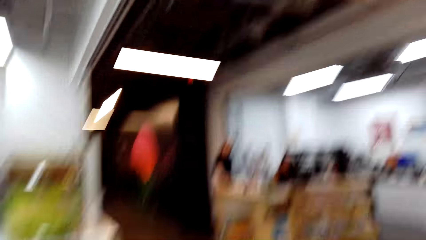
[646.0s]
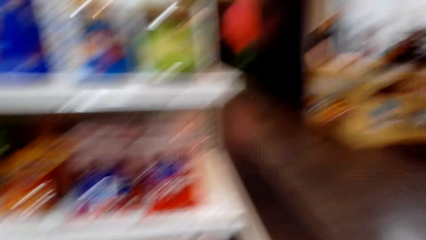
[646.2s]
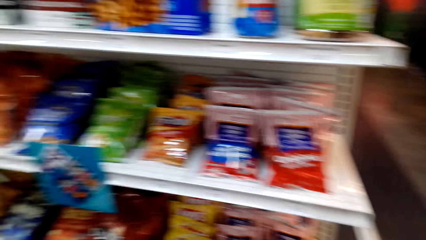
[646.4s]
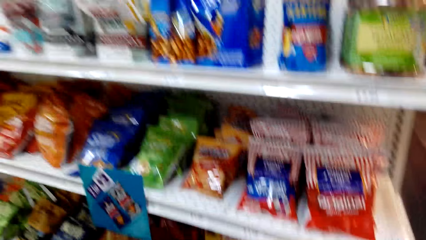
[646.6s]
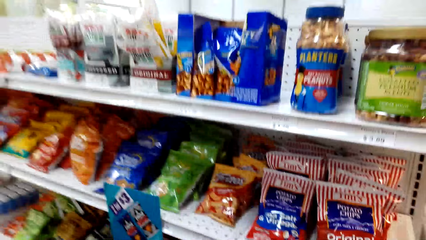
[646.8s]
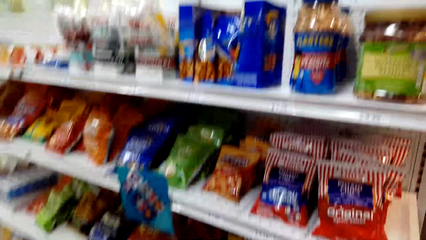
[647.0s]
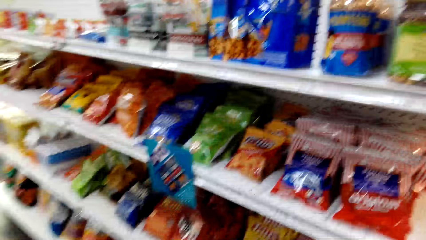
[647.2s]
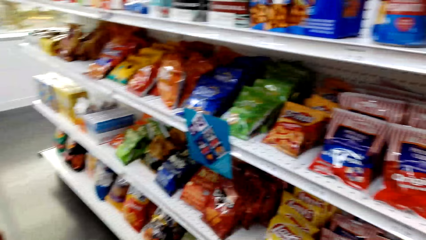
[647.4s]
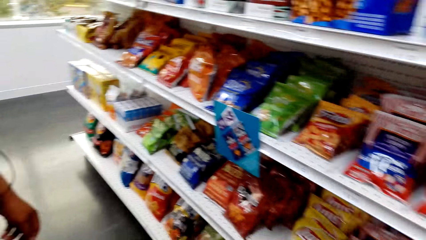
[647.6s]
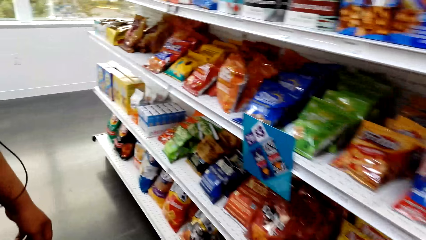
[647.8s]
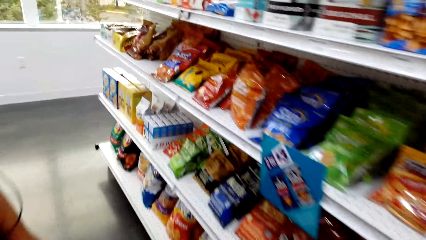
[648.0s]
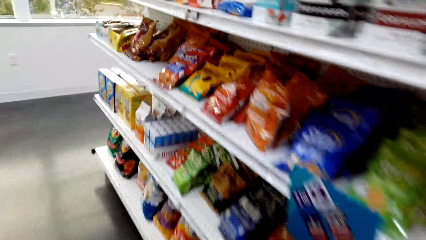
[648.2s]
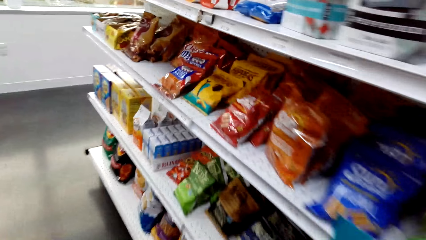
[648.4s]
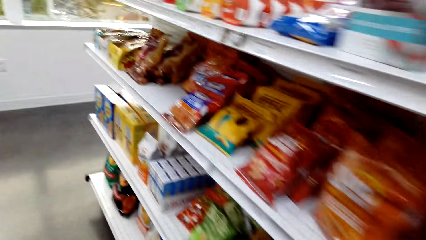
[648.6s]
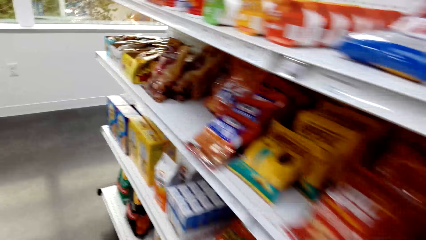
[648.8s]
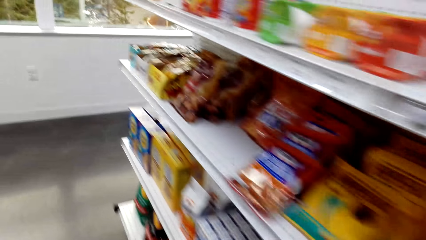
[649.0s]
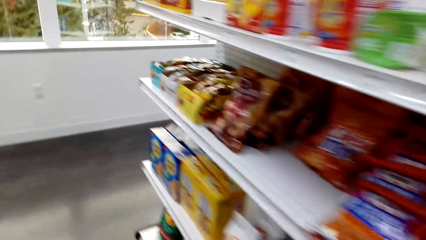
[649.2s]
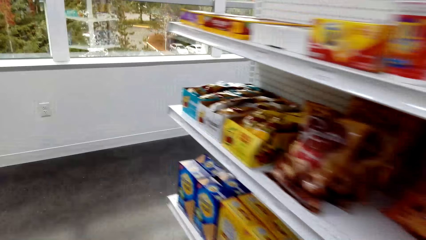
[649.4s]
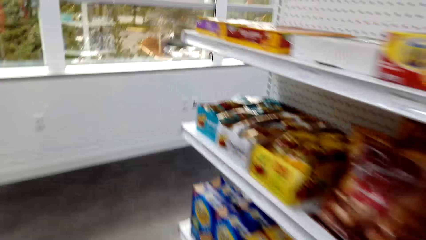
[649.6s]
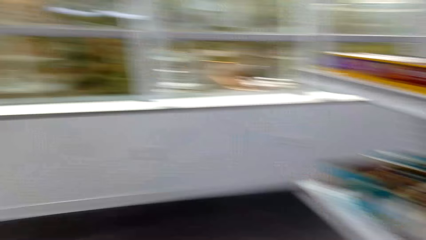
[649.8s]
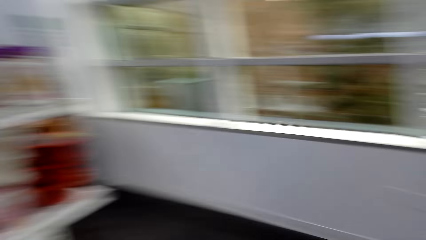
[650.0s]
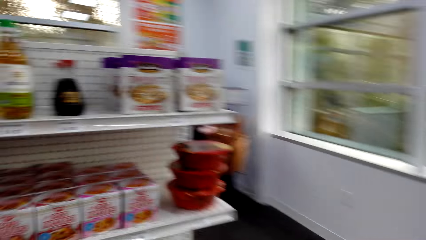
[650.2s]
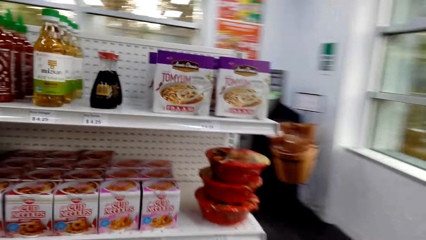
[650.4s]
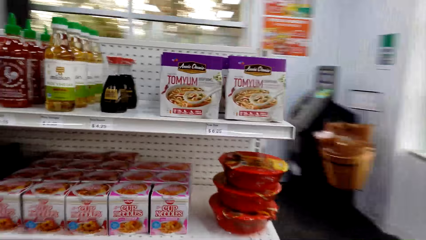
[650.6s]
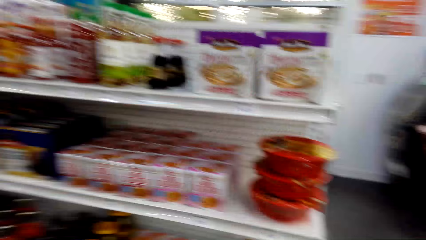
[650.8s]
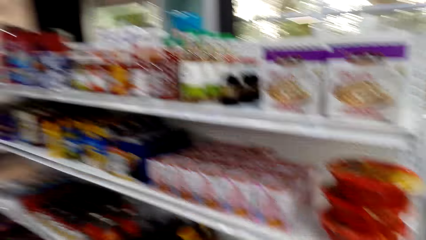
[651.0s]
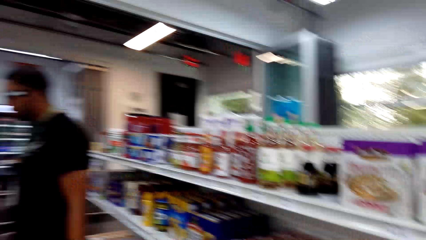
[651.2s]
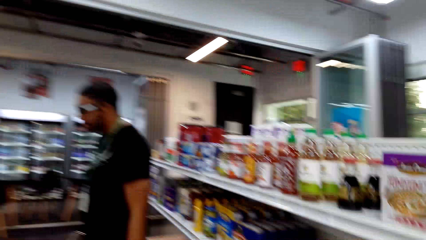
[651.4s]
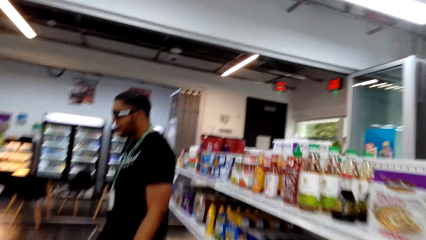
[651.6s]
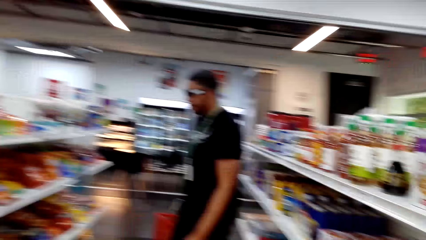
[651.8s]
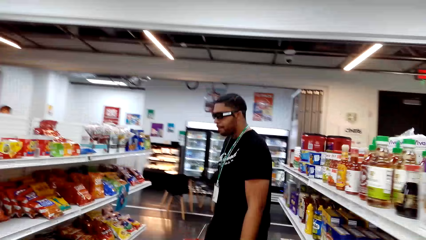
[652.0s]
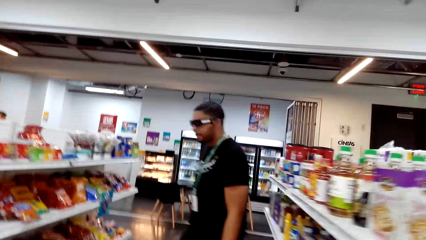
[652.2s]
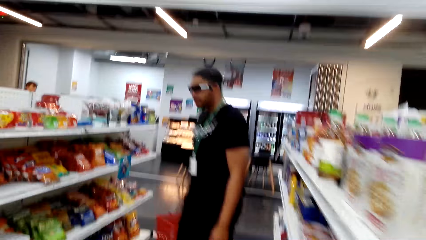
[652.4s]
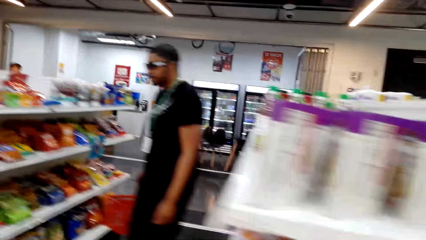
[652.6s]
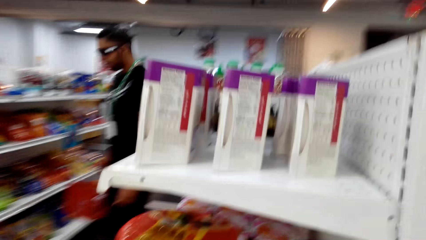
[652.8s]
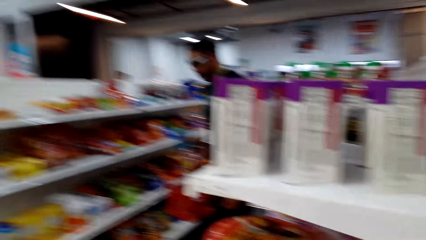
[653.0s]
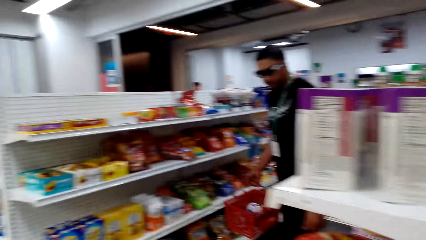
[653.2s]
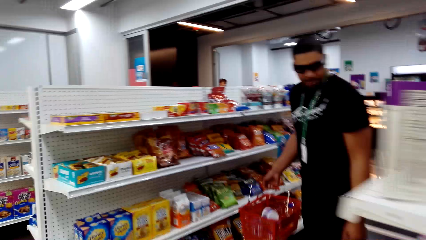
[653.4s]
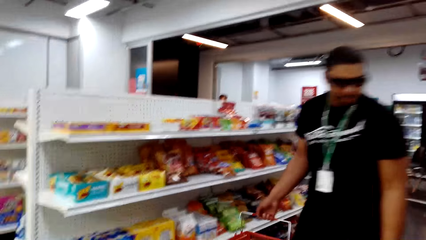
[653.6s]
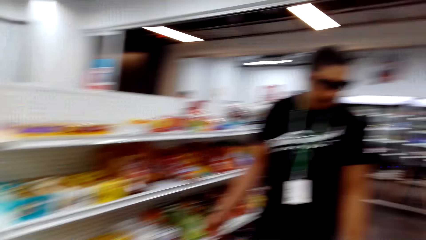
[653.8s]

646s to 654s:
The camera wearer walks around the supermarket. They dialogue to a person.

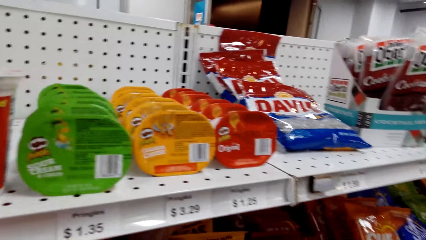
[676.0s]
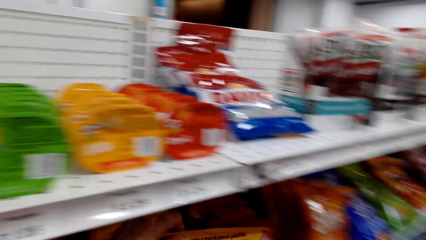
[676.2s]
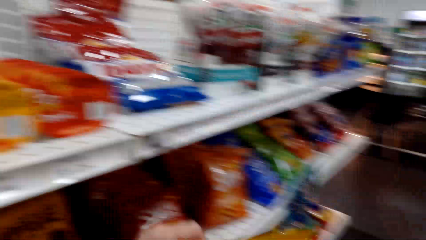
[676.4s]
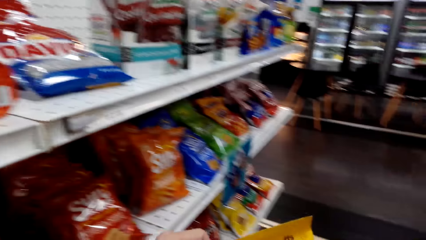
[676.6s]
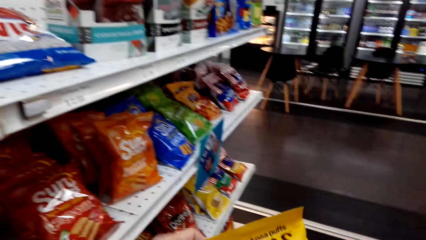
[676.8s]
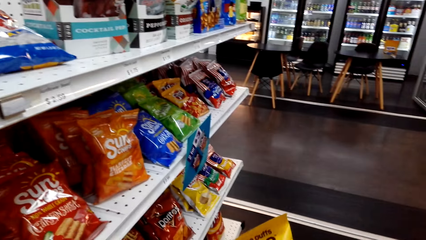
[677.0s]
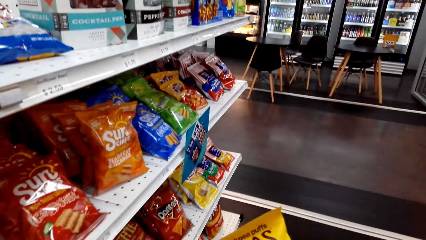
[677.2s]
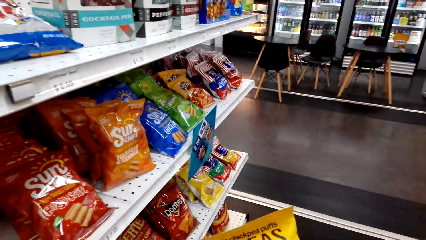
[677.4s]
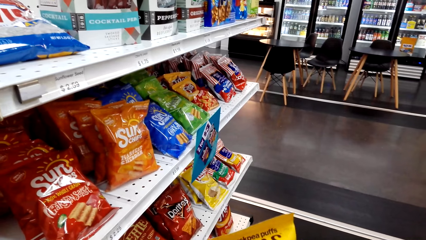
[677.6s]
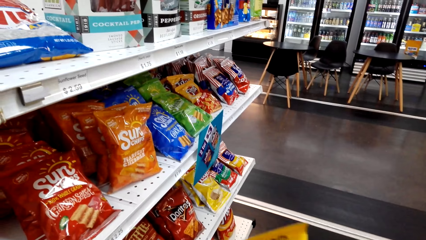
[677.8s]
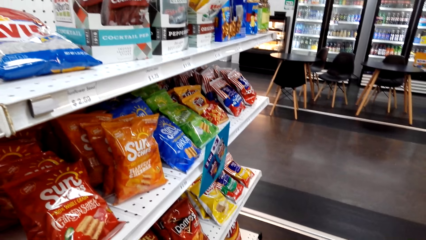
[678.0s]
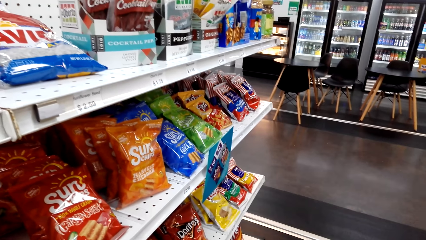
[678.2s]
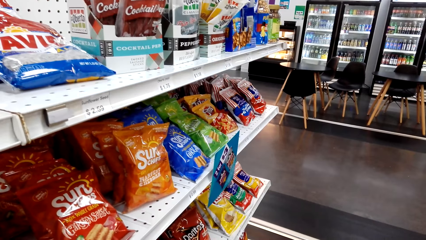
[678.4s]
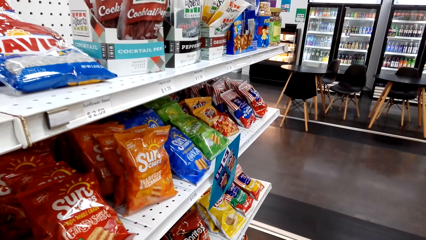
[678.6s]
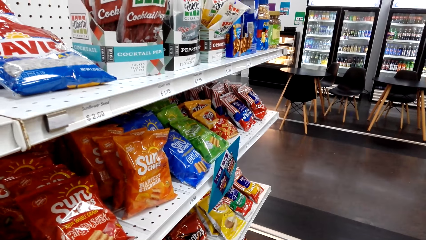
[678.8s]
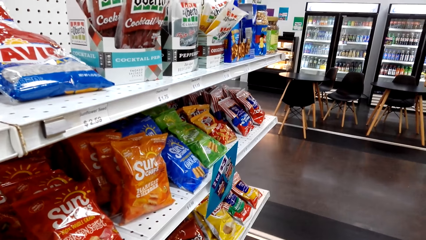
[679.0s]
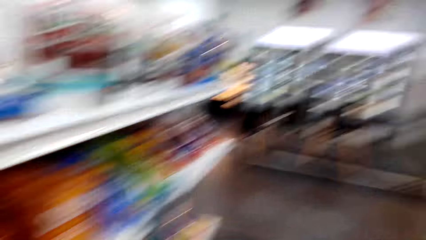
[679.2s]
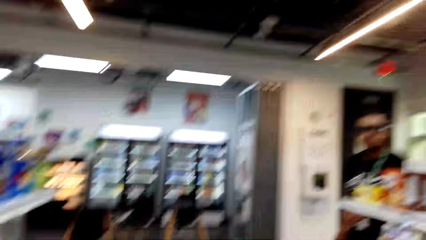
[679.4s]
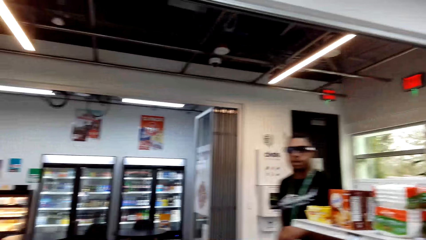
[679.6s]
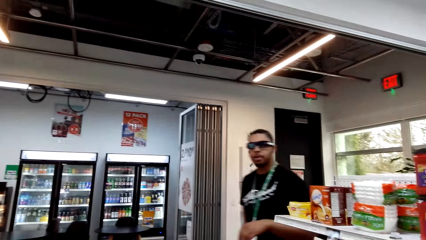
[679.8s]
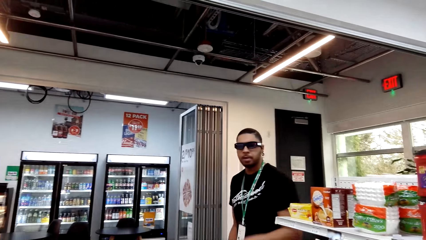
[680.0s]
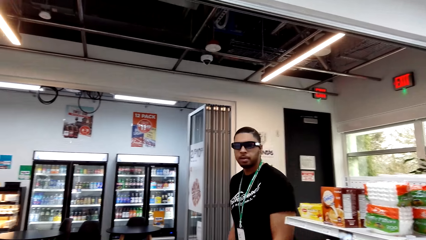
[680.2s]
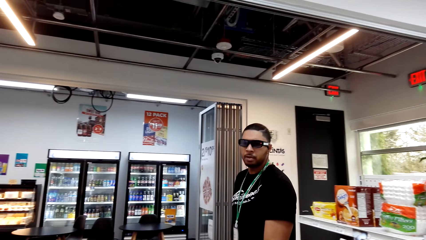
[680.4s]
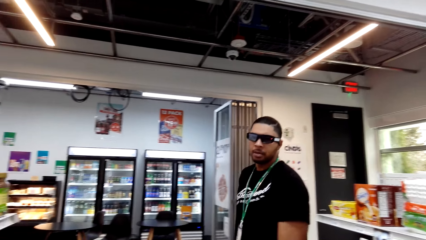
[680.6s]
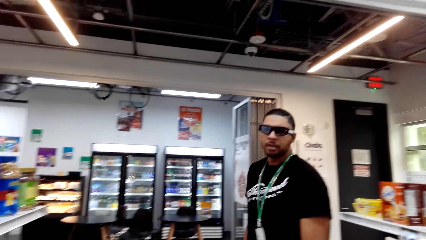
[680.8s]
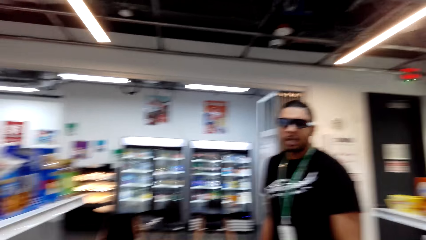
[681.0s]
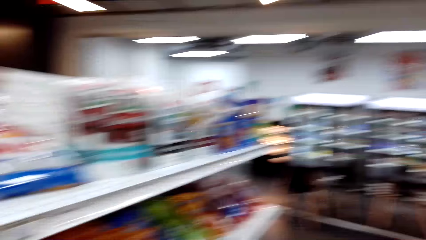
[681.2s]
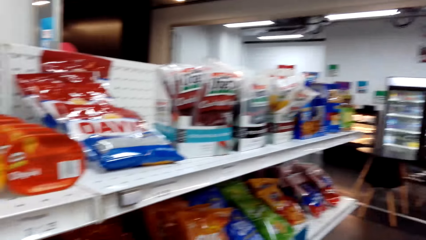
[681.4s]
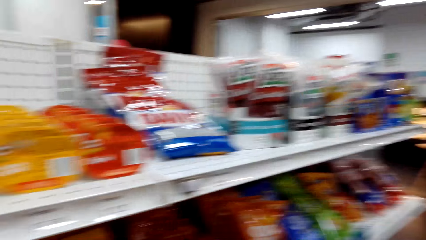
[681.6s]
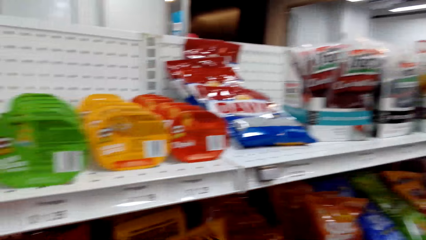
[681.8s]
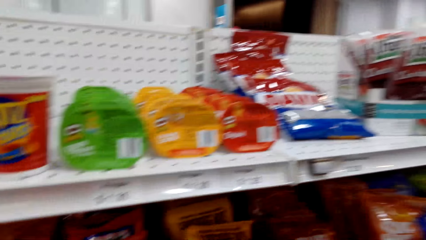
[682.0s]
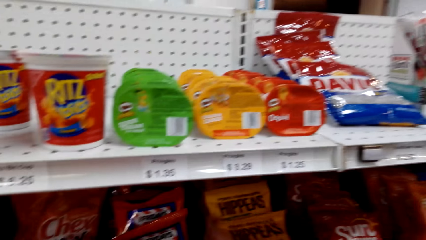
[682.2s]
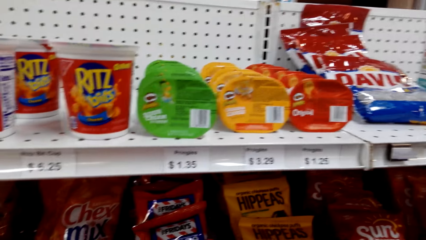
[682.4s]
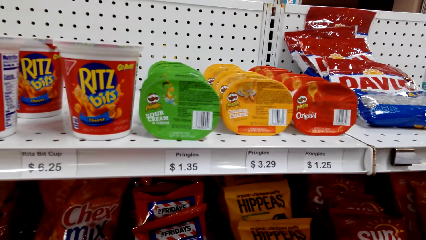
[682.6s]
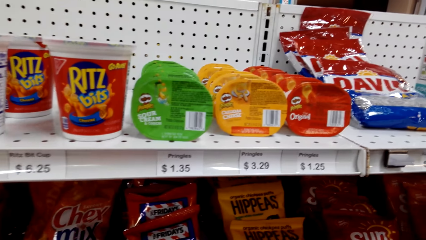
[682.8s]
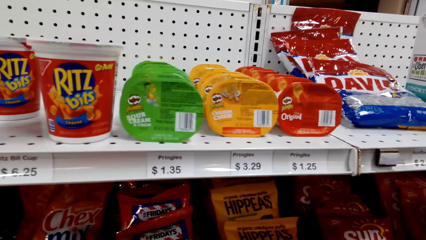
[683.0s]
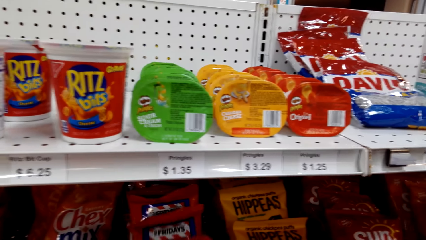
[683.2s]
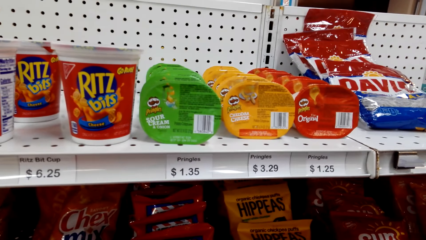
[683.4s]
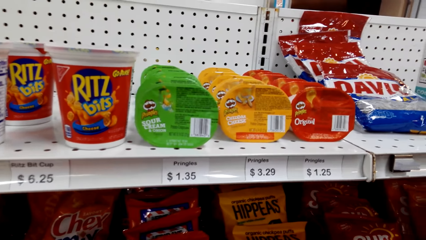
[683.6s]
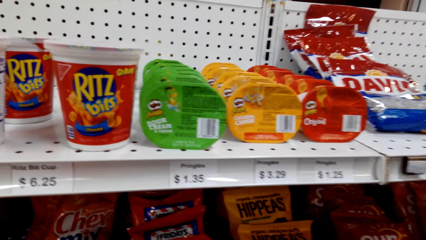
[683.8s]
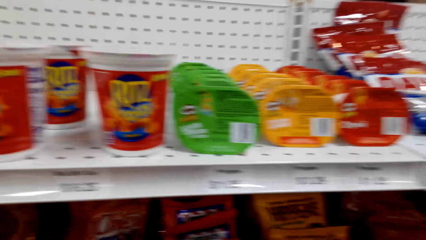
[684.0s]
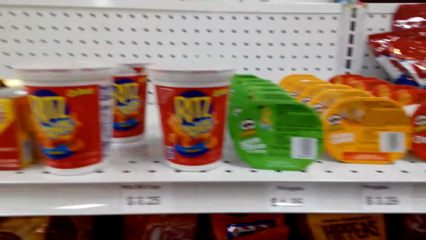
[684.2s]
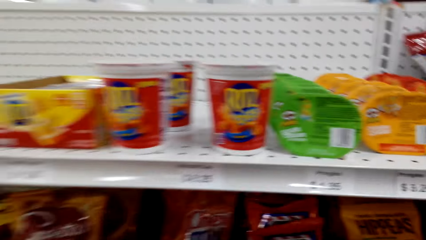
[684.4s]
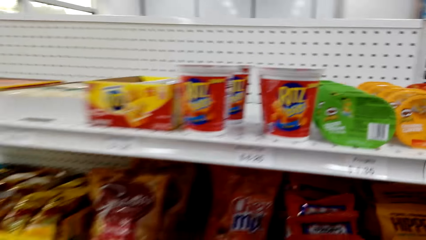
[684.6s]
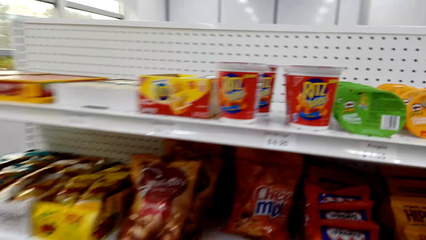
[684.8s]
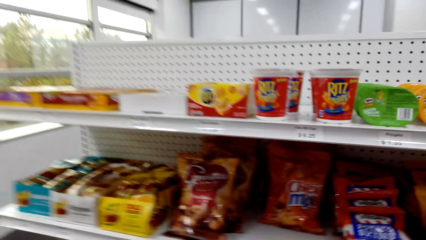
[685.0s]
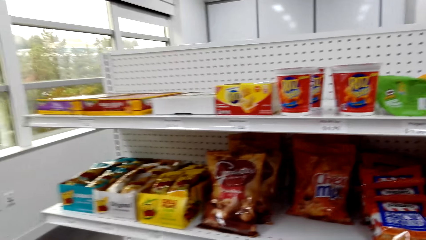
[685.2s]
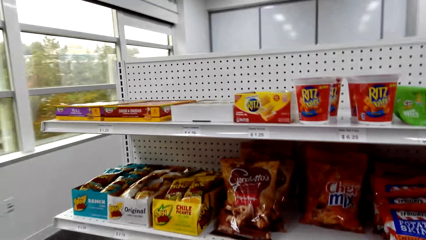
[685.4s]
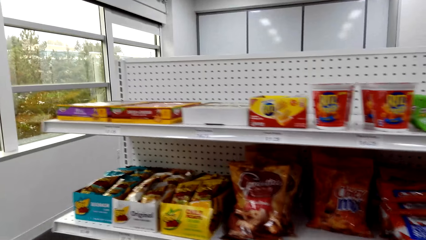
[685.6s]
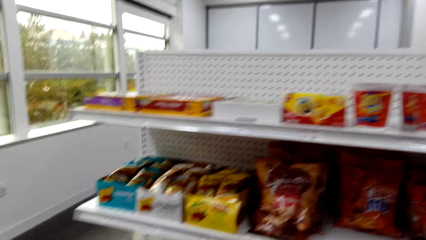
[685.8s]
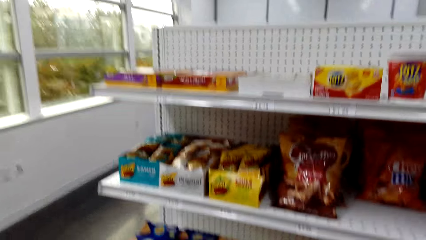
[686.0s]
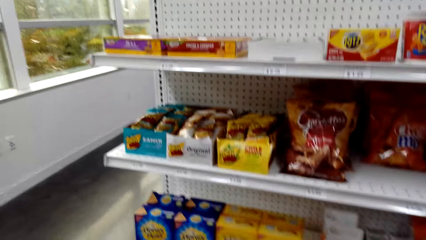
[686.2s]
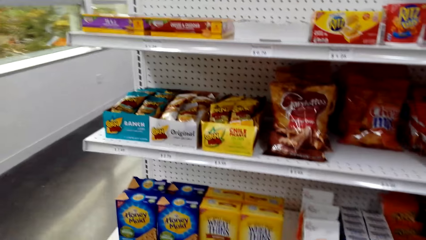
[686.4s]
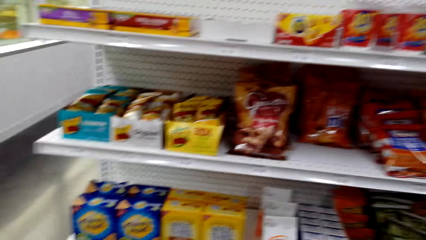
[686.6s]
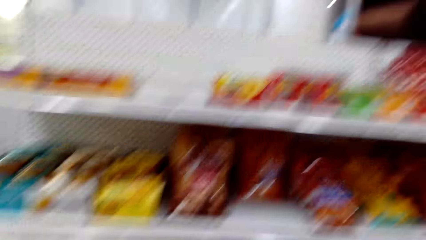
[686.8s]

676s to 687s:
The camera wearer holds something. They look at the items in the shelves.
